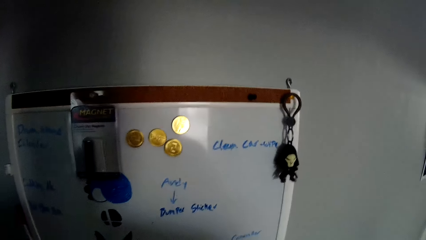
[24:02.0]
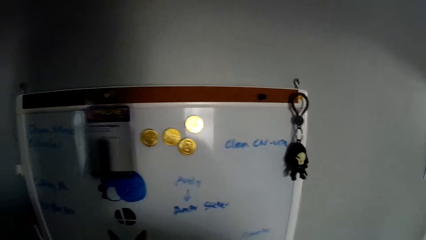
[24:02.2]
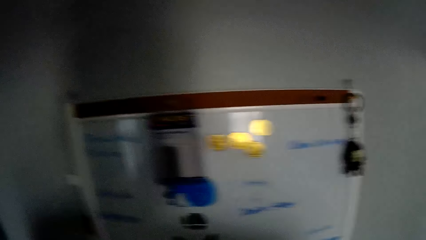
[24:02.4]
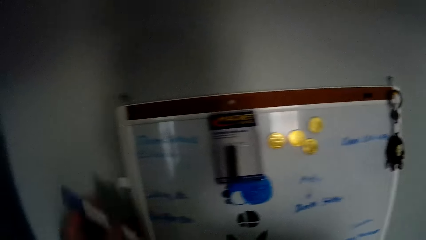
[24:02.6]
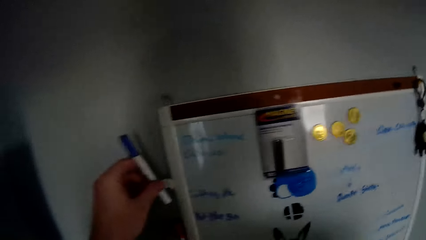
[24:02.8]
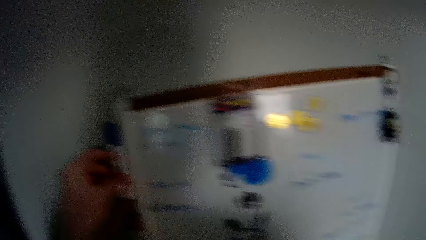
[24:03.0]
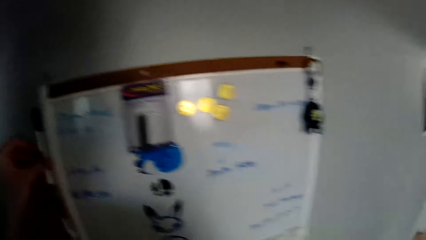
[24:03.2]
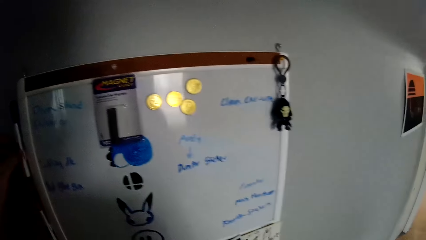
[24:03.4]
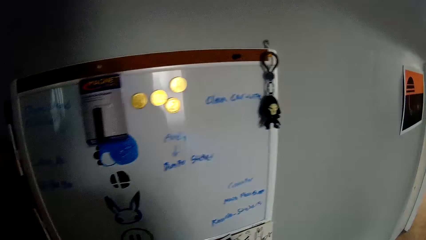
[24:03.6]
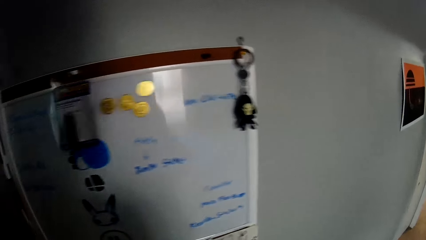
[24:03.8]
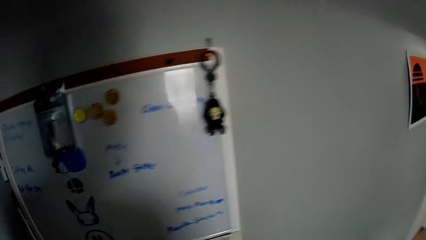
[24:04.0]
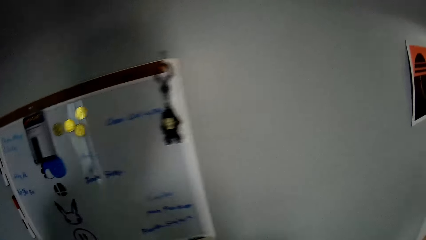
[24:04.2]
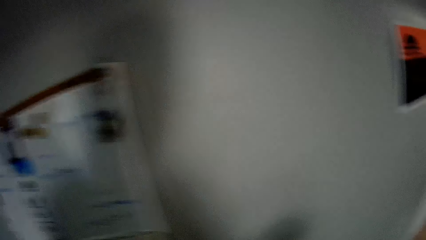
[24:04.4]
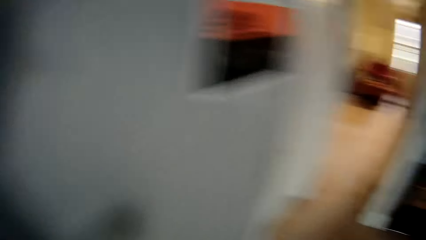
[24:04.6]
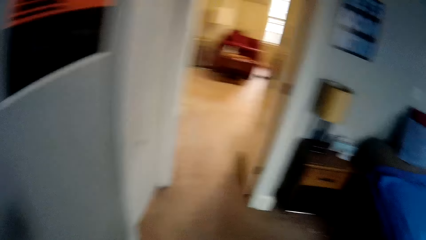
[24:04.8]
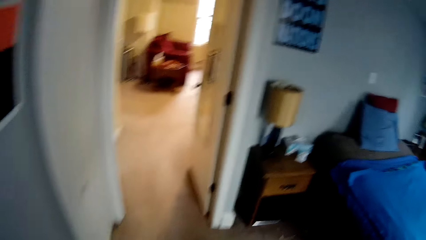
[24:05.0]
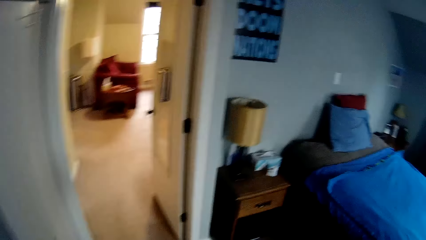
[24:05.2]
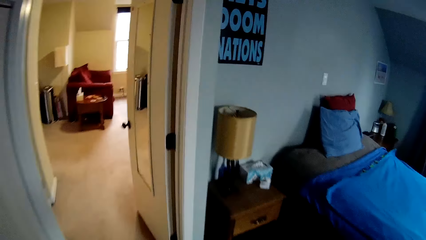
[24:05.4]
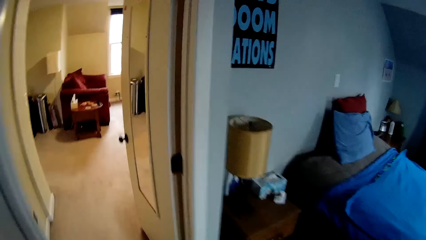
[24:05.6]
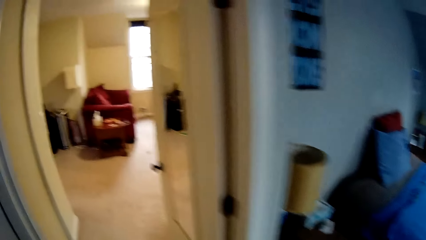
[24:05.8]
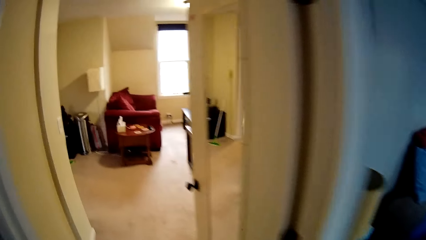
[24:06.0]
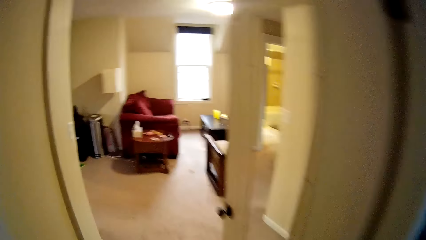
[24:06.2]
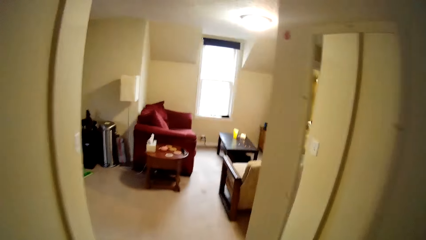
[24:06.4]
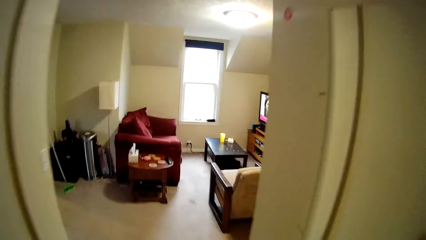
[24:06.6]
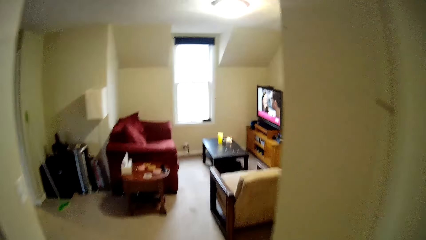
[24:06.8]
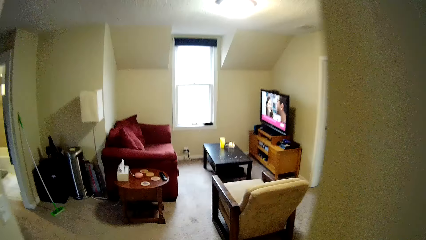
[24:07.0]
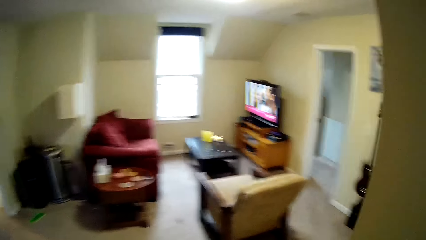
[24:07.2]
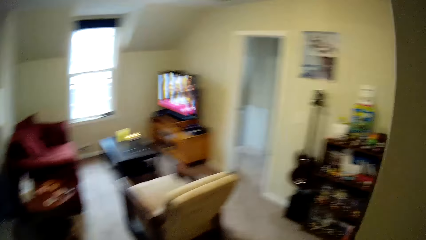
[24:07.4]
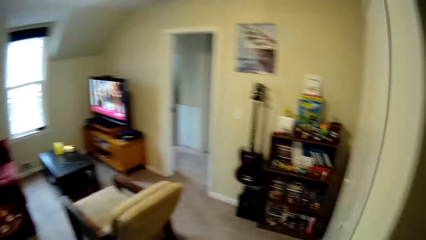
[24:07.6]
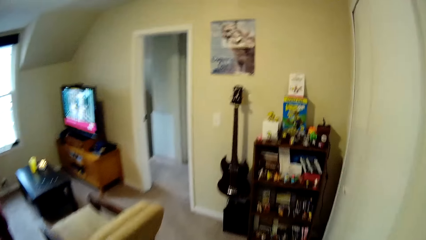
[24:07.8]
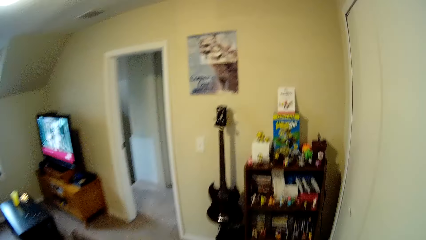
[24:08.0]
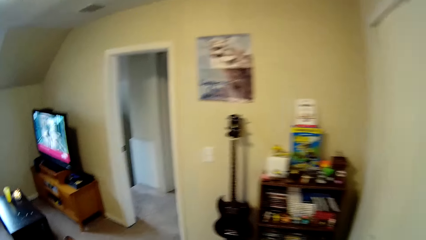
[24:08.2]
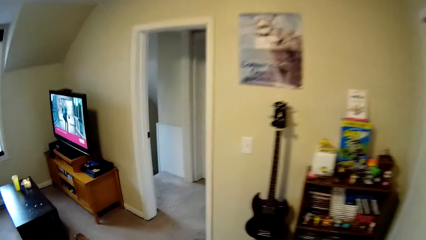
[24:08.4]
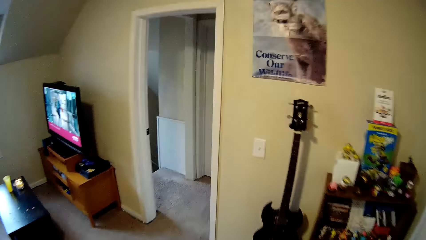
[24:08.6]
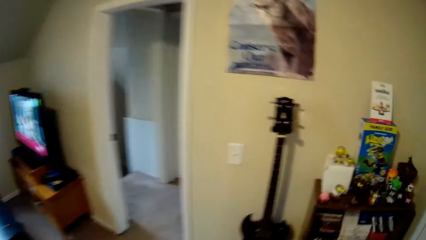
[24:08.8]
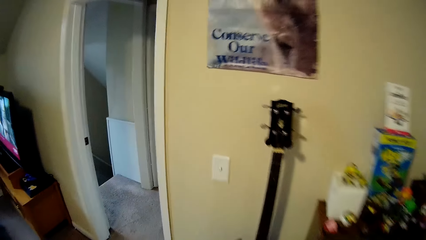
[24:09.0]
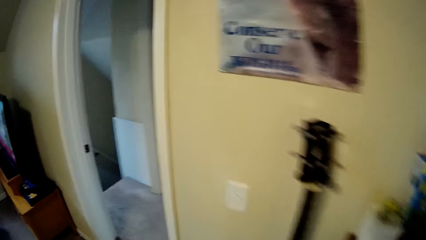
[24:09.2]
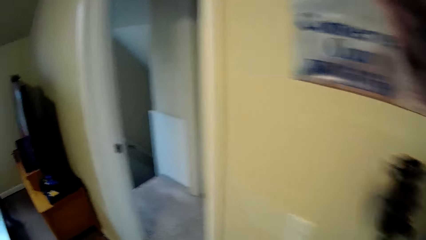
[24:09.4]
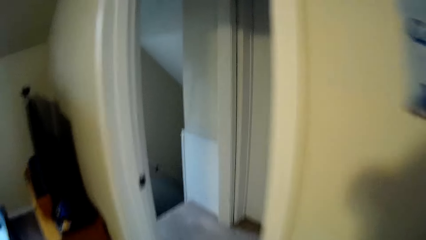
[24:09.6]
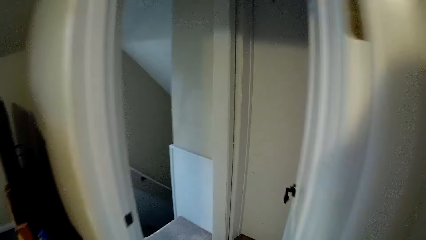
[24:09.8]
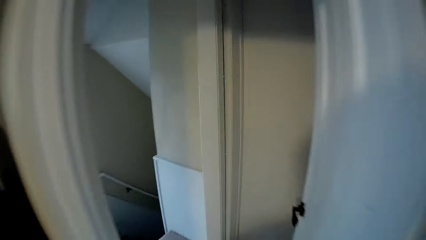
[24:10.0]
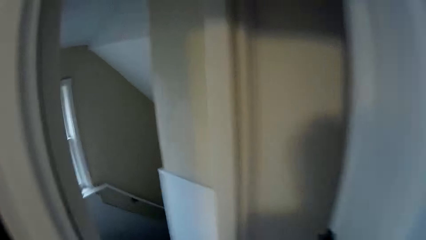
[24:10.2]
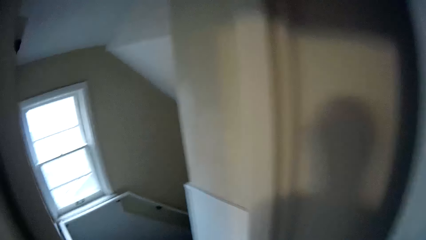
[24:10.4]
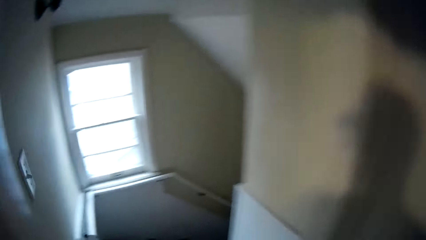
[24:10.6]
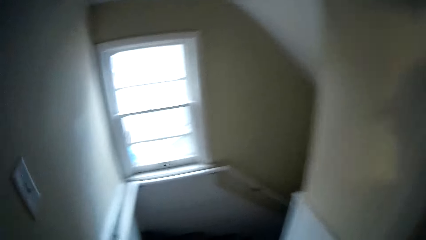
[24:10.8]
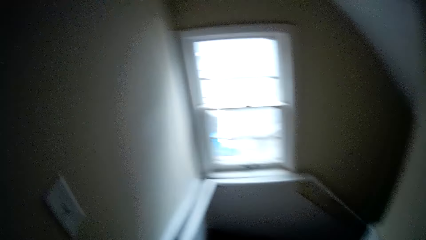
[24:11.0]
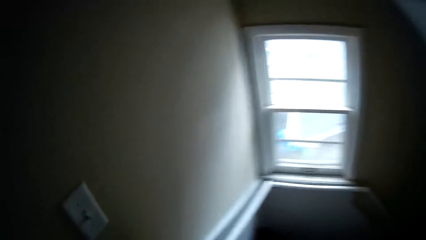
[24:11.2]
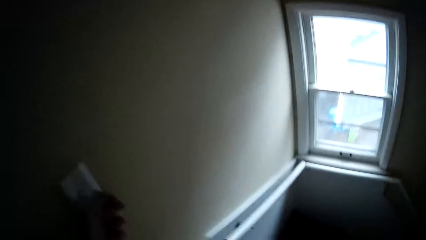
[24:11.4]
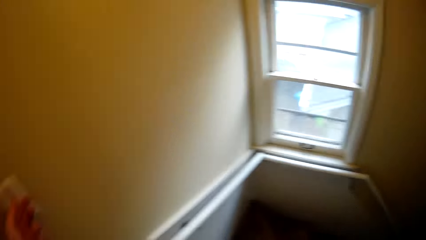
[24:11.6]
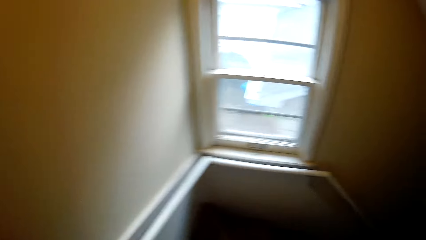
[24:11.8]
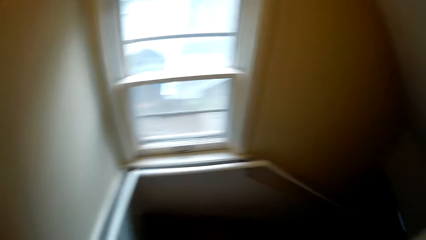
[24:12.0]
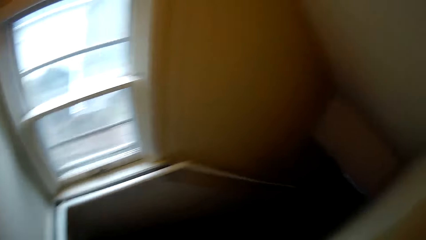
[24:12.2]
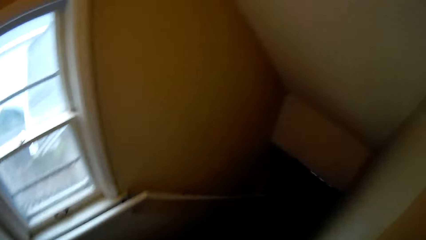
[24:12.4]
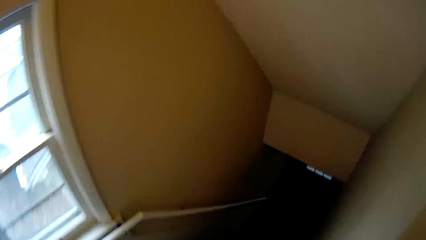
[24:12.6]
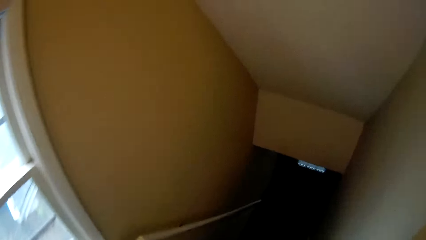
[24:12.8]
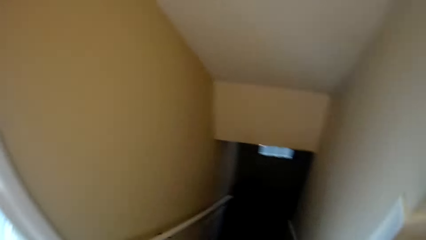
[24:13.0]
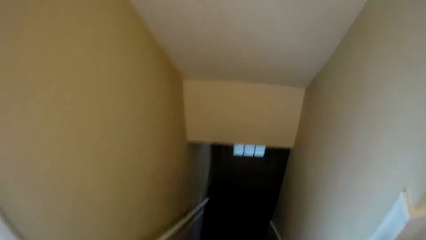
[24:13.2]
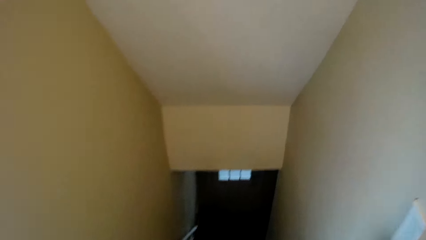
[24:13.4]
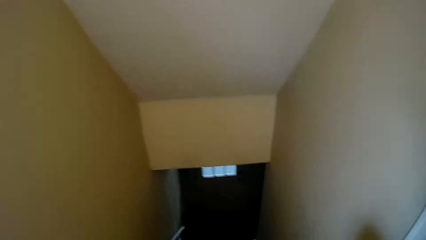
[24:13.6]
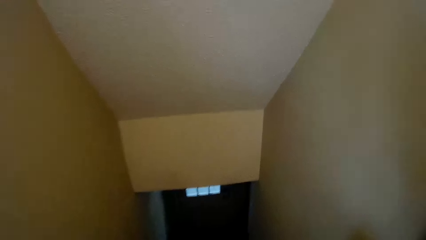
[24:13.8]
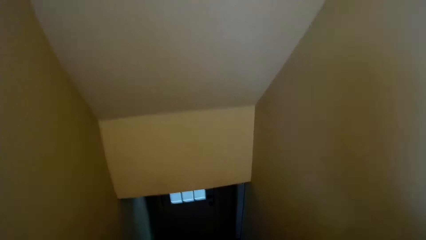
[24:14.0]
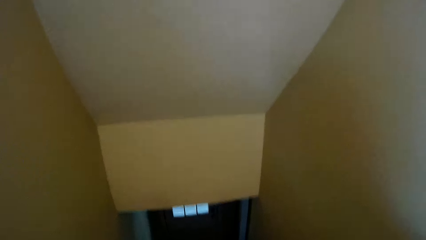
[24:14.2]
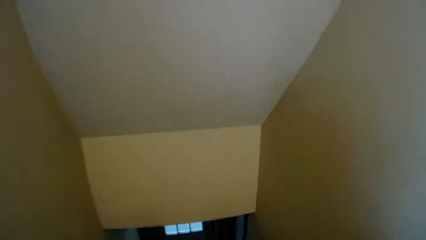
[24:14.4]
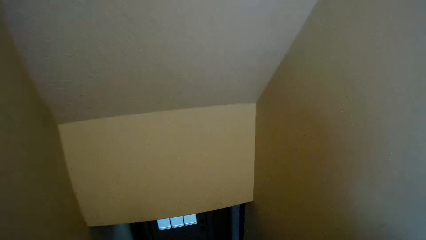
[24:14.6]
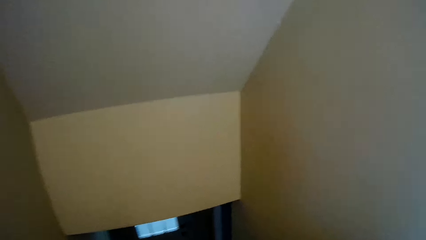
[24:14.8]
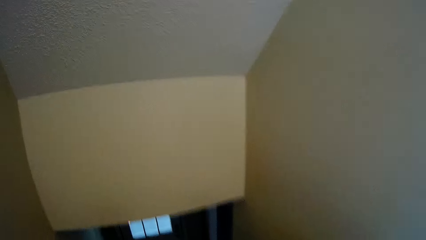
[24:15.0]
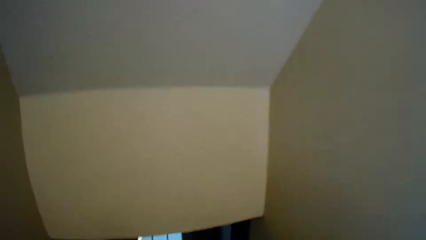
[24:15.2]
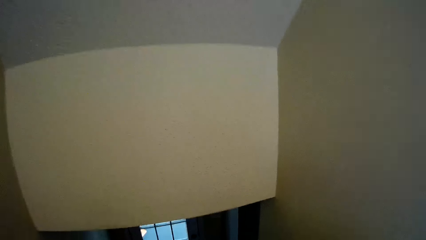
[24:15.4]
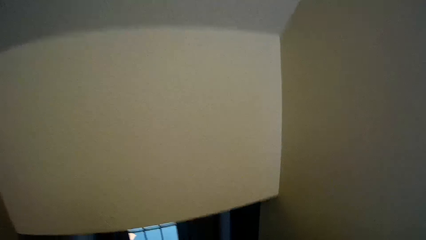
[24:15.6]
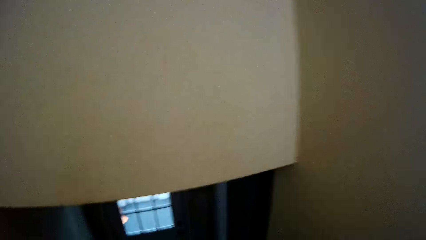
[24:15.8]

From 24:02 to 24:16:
The camera wearer plucks the mark pen on the board. They put the water mark on the wall. They walk towards the sitting area. They switch on the light and climb down the stairs.

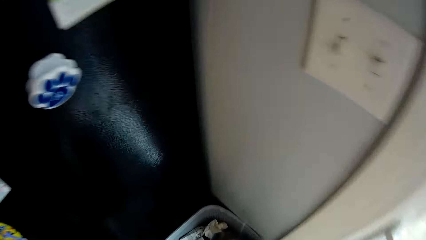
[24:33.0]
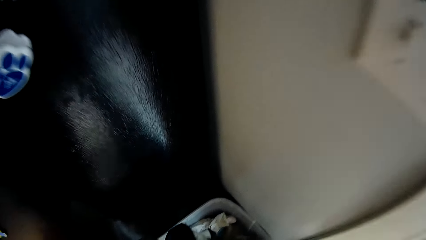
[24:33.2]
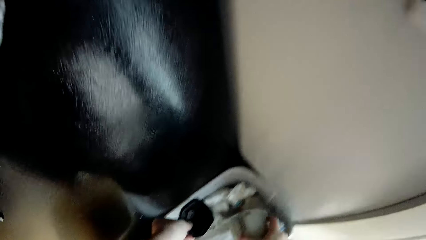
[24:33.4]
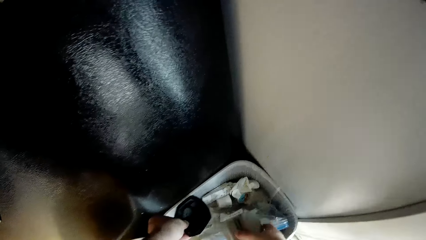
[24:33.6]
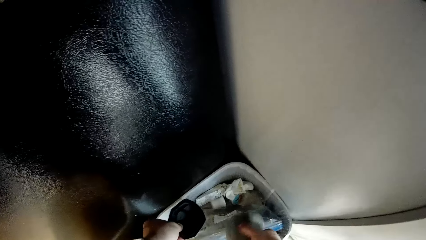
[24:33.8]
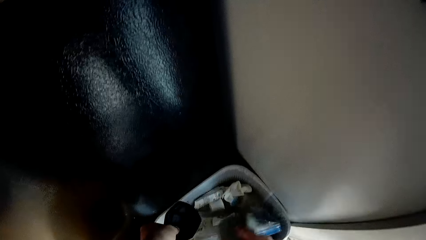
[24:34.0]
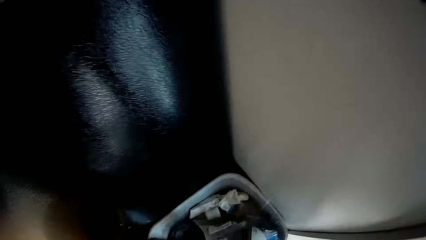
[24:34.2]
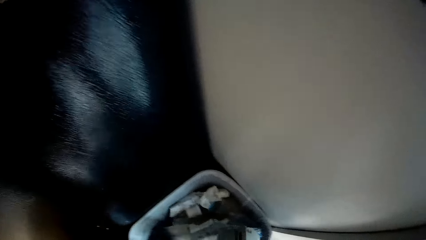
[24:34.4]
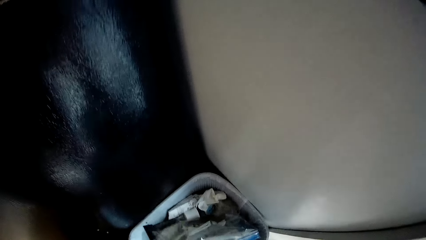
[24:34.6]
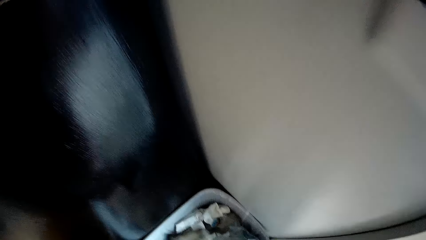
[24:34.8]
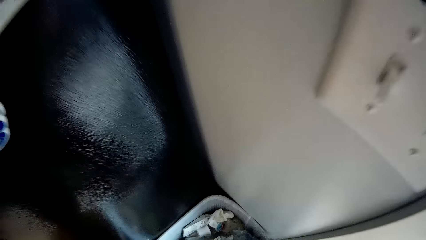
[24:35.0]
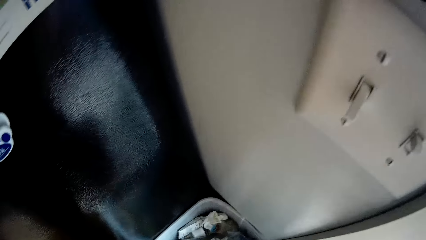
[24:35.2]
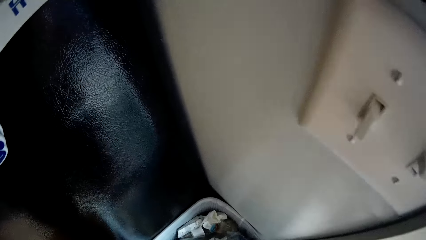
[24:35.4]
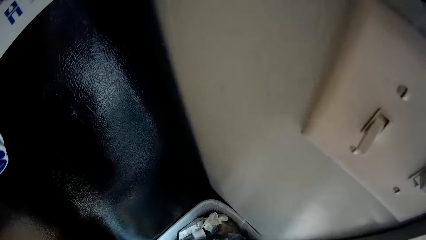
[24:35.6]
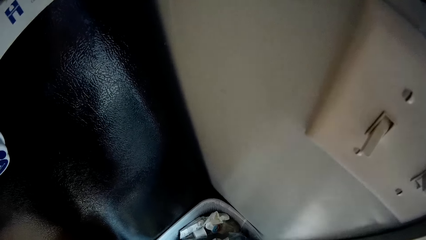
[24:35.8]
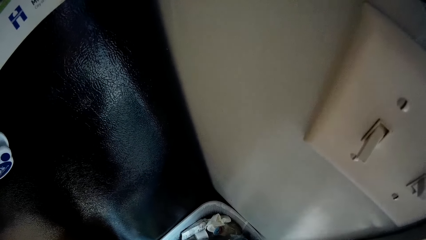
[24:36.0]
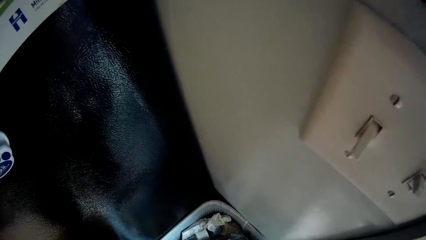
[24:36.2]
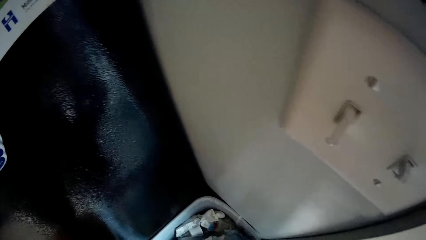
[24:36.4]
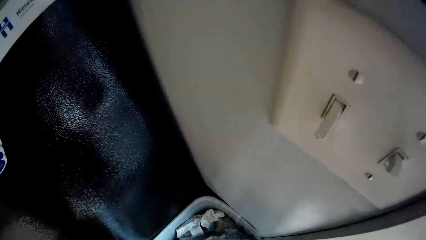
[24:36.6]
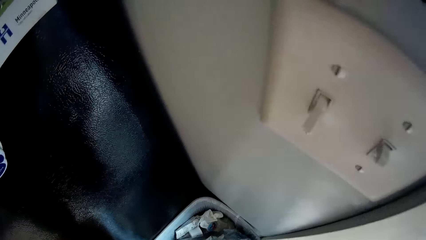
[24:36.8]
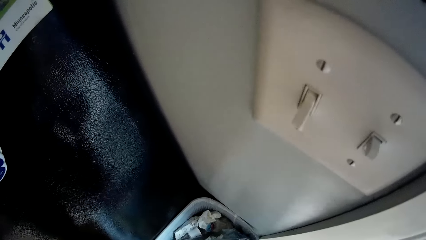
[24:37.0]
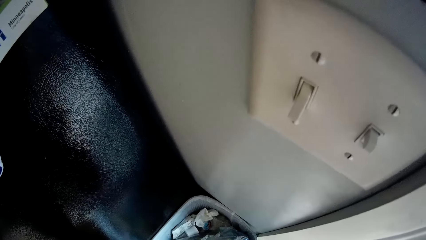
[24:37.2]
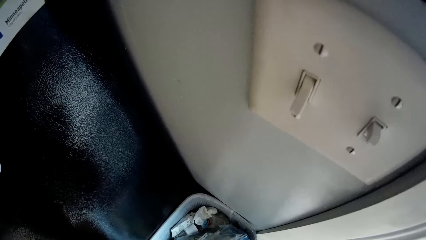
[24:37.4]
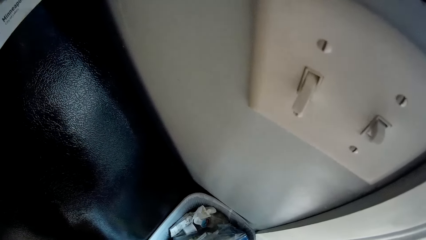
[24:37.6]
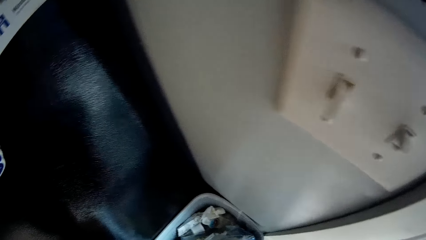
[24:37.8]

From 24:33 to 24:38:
The camera wearer pours trash into the dustbin.
